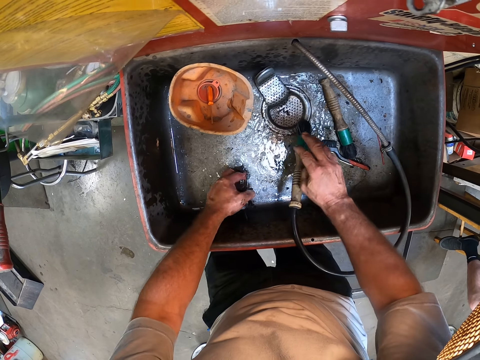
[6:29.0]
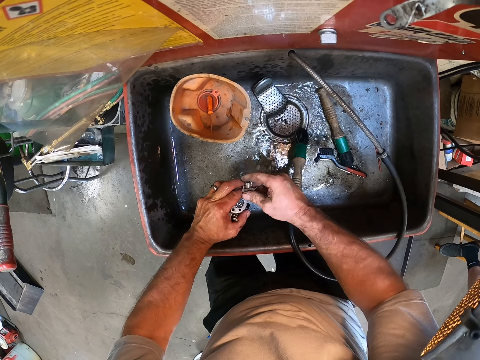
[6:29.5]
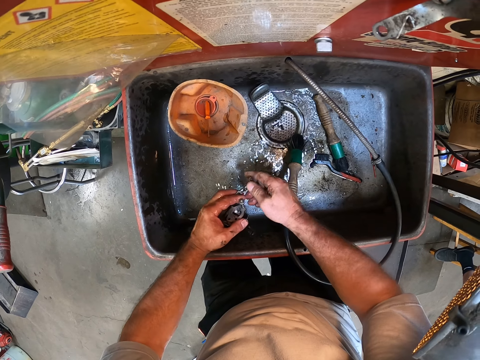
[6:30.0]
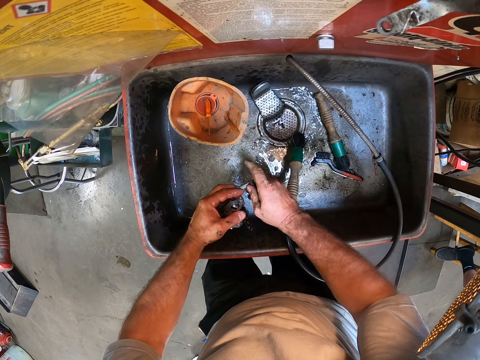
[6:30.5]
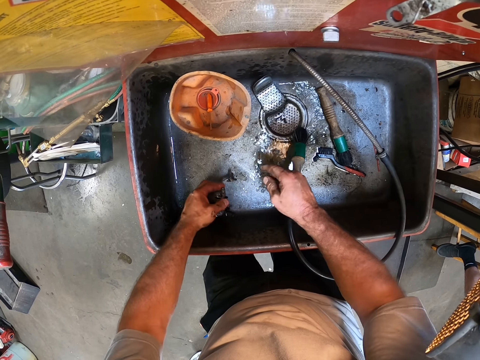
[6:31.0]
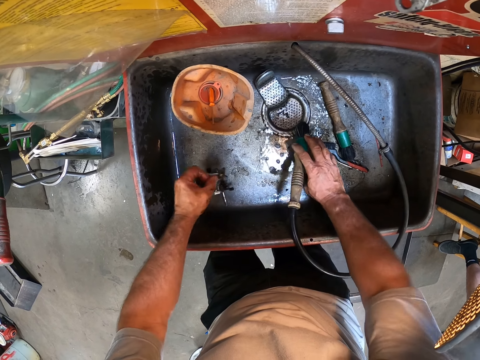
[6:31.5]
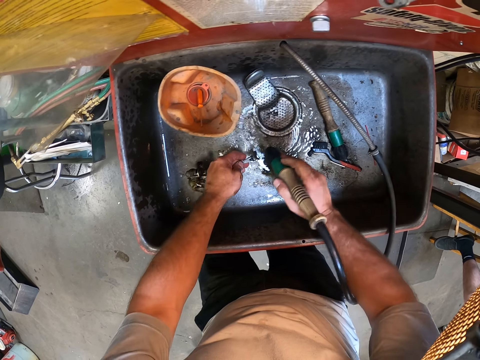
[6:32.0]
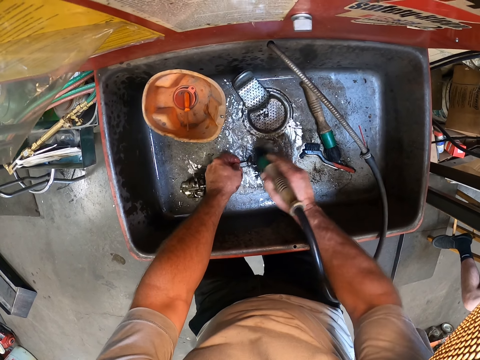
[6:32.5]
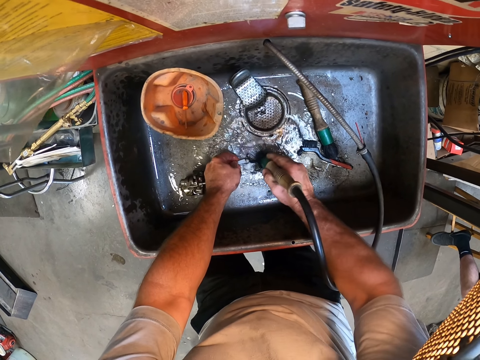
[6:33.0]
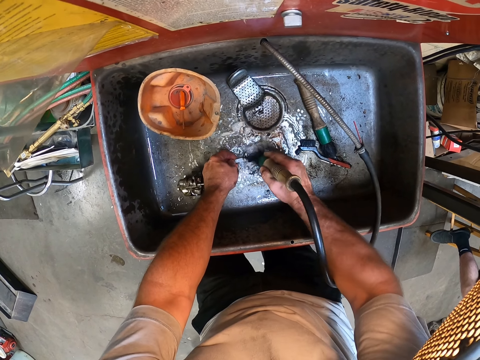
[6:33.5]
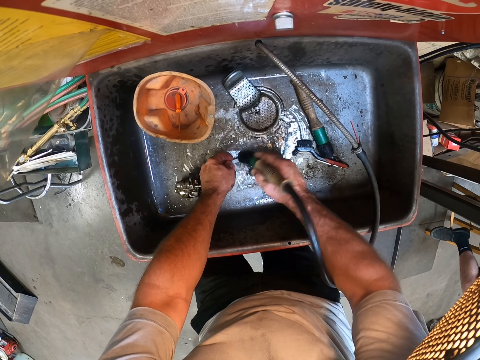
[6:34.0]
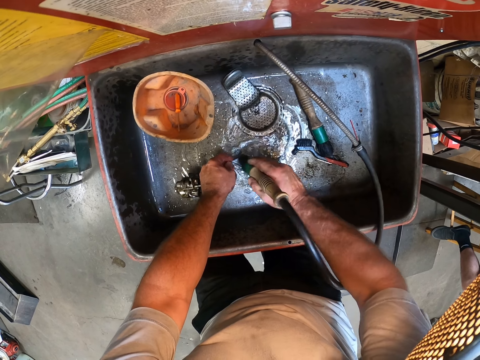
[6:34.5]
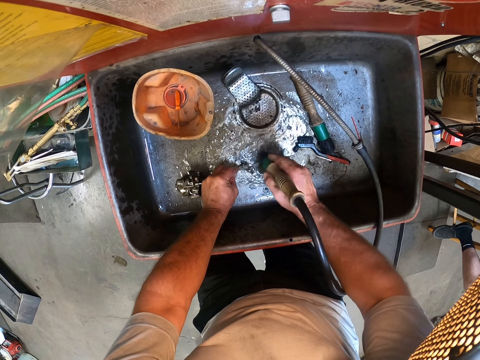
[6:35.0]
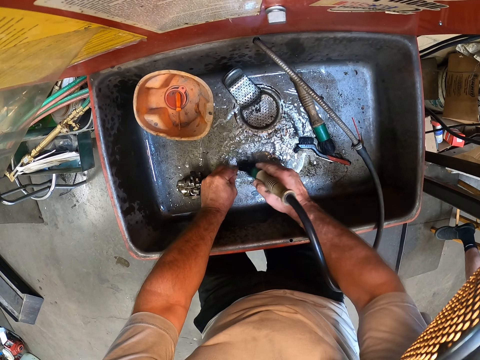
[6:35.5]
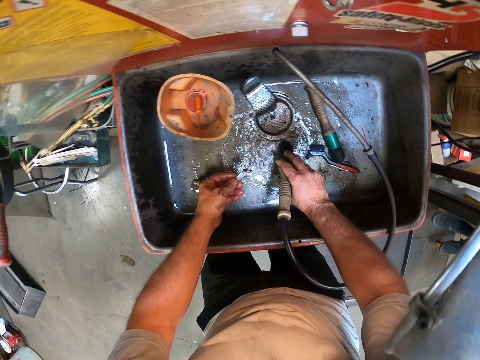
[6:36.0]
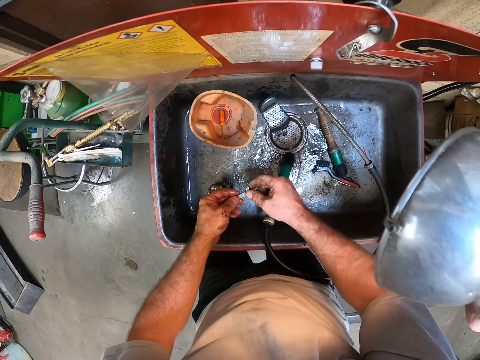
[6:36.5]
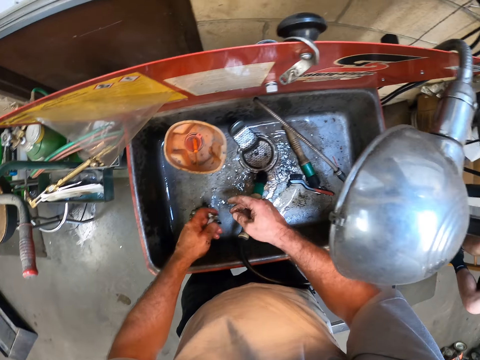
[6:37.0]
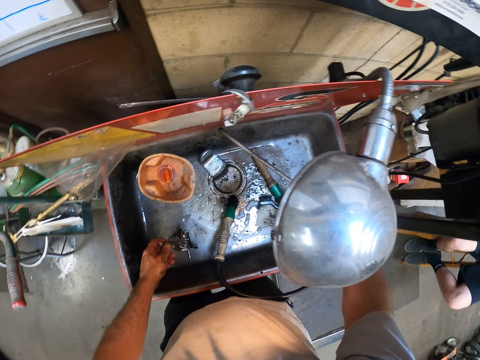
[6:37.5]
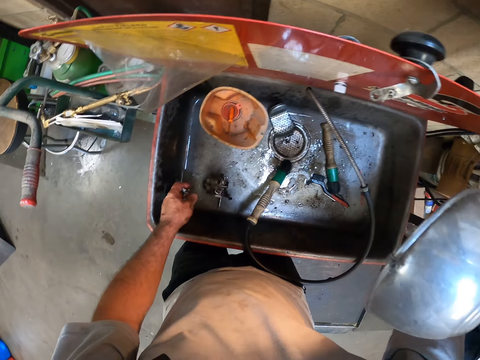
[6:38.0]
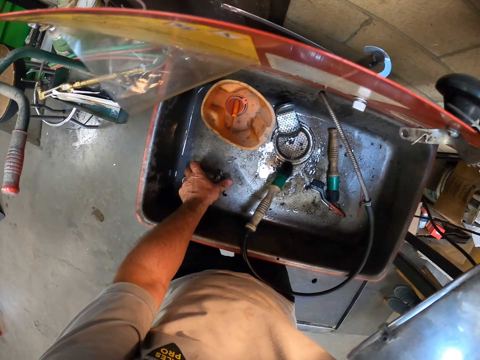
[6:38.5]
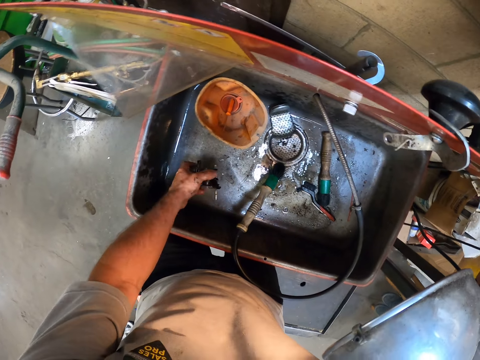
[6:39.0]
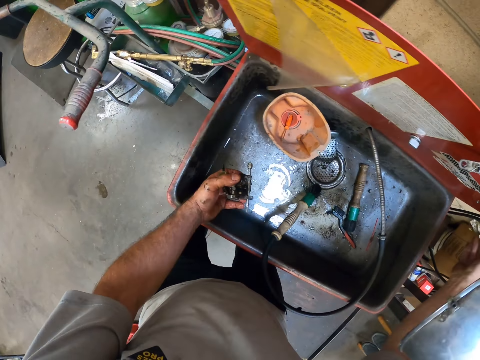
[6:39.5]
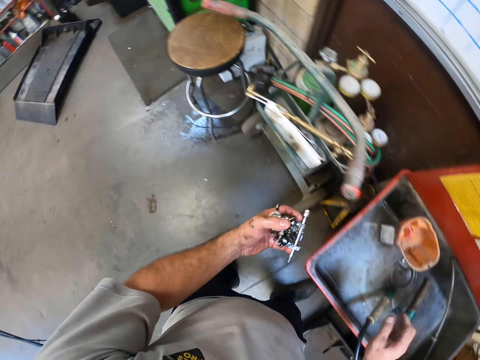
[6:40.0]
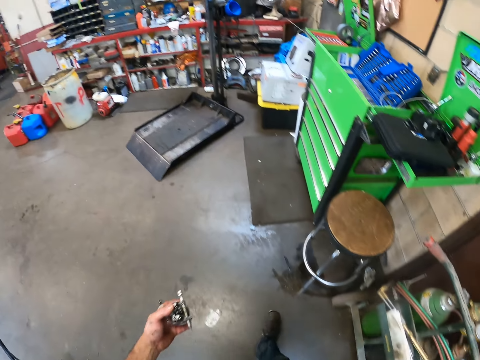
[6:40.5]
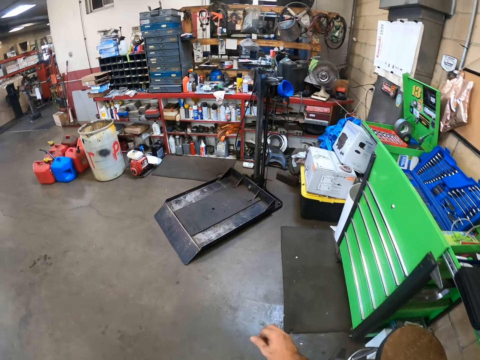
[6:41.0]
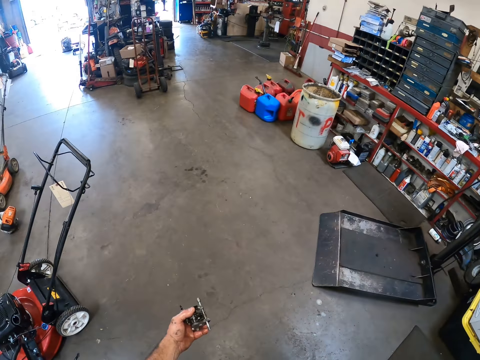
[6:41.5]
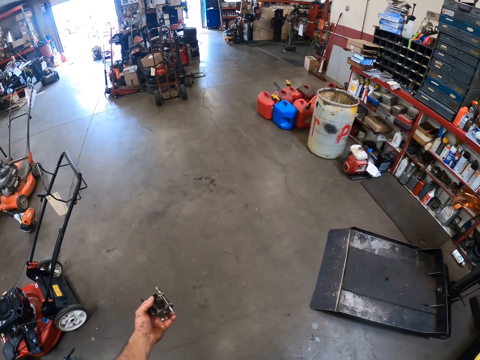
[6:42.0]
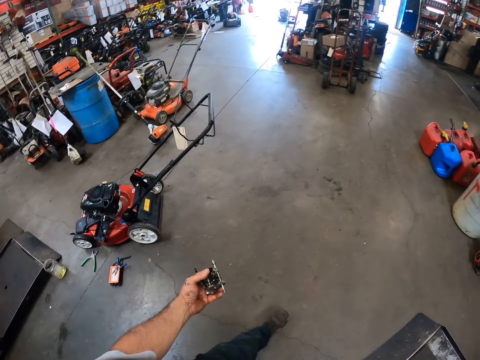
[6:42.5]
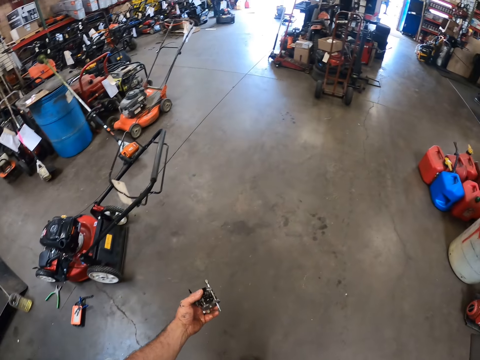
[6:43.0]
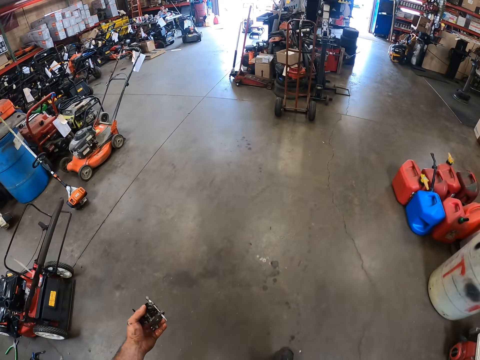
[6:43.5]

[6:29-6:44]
The camera wearer drops the carburetor in the sink with his left hand. He raises the carburetor in the sink with his left hand. He touches the carburetor in his left hand with his right hand. He holds the carburetor with both his hands. He pulls the spray nozzle from the carburetor. He drops the carburetor in the sink with his left hand. He picks up a choke lever or spray nozzle from the carburetor in the sink with his left hand. He washes the choke lever with the wash hose pipe in the sink with his right hand. He raises the choke lever with his left hand. He drops the wash hose pipe in the sink with his right hand. He holds the spray nozzle with both his hands. He touches the choke lever in his left hand with his right hand. He closes the tap. He switches the lamp off with his right hand. He picks up the carburetor and the choke lever from the sink with his left hand. He walks away from the sink.

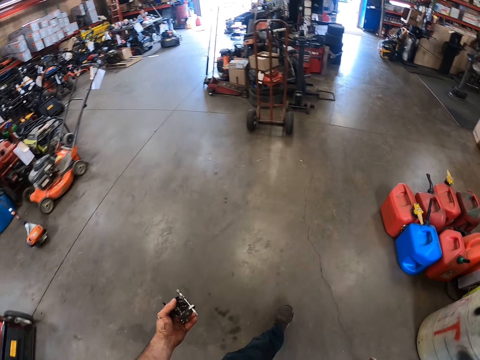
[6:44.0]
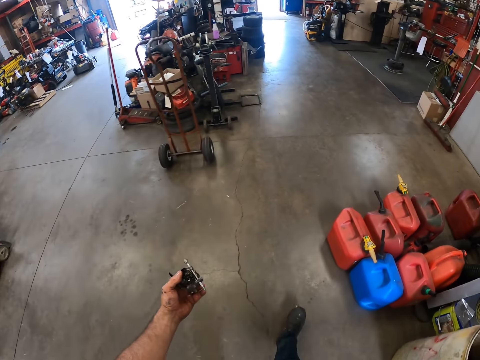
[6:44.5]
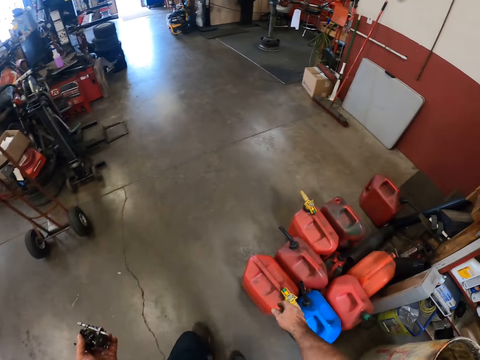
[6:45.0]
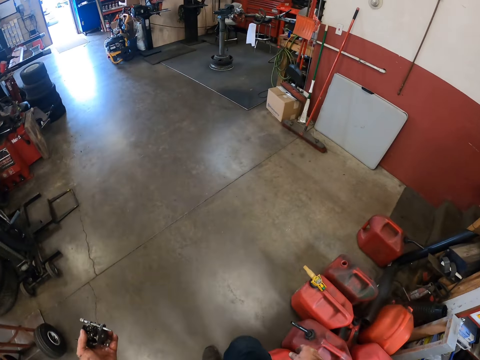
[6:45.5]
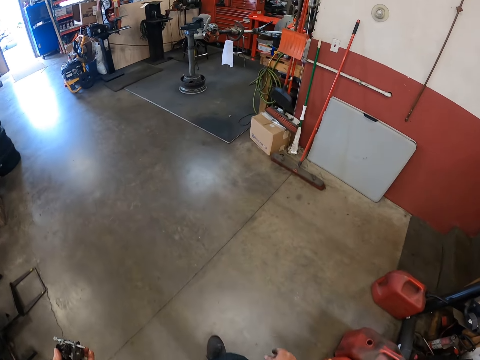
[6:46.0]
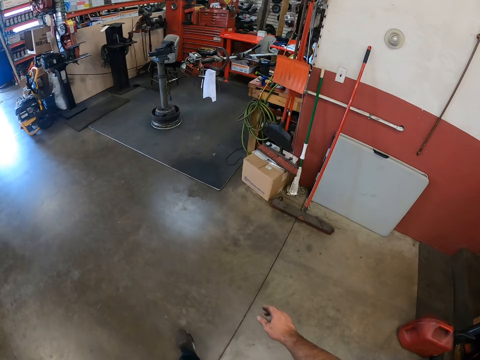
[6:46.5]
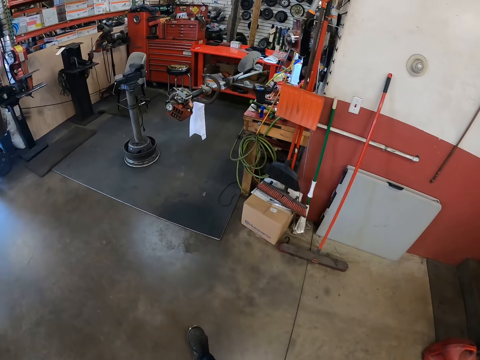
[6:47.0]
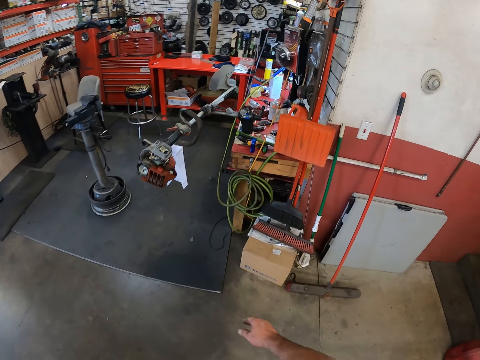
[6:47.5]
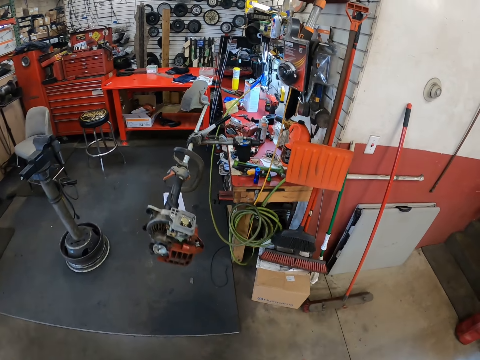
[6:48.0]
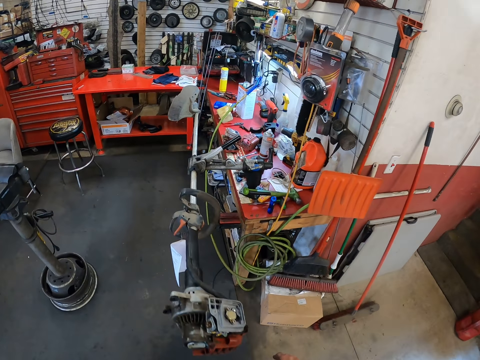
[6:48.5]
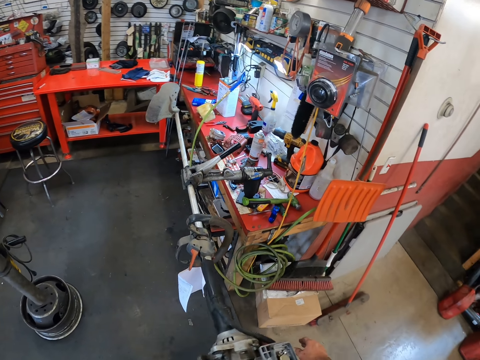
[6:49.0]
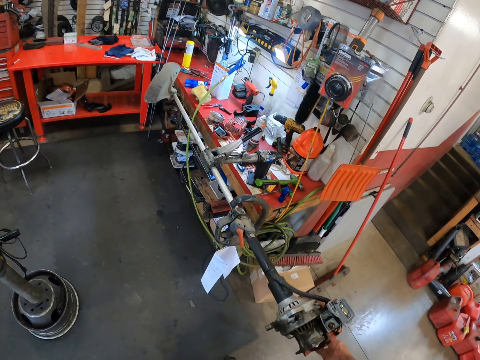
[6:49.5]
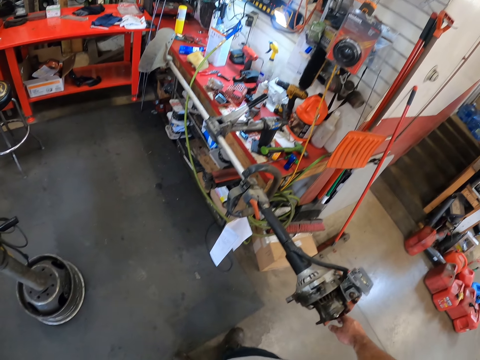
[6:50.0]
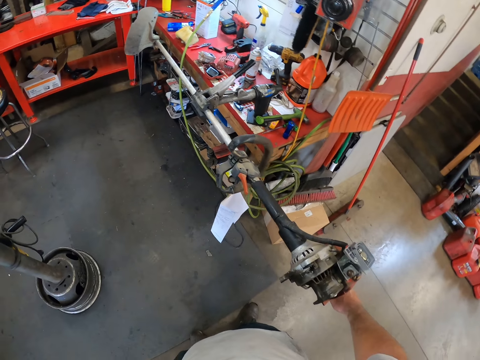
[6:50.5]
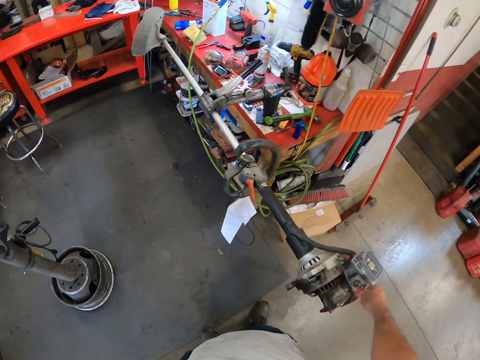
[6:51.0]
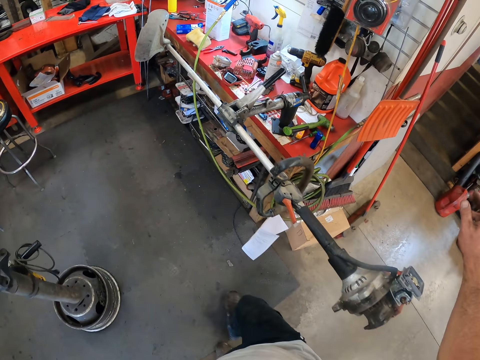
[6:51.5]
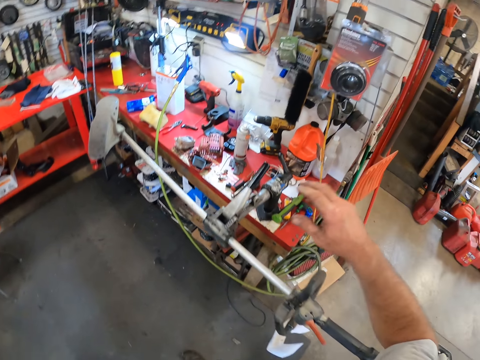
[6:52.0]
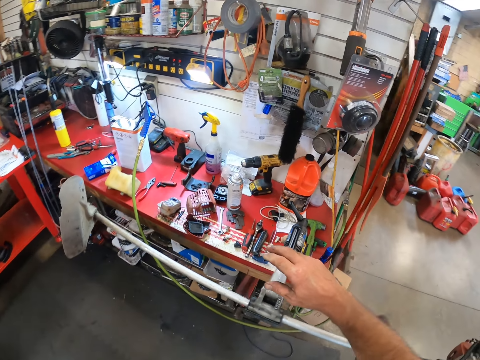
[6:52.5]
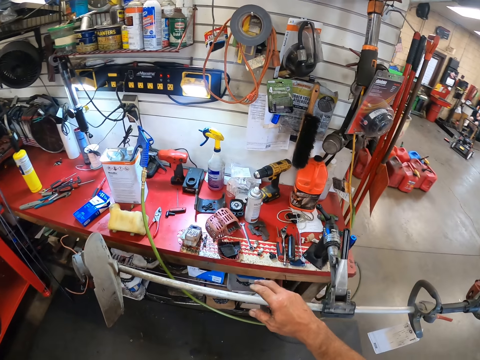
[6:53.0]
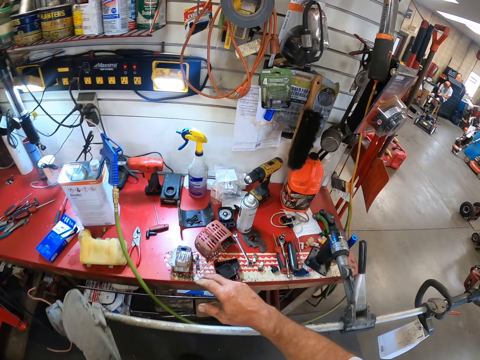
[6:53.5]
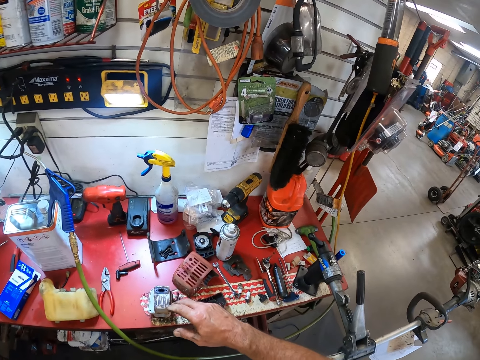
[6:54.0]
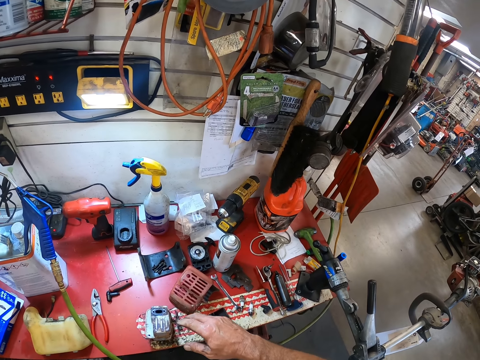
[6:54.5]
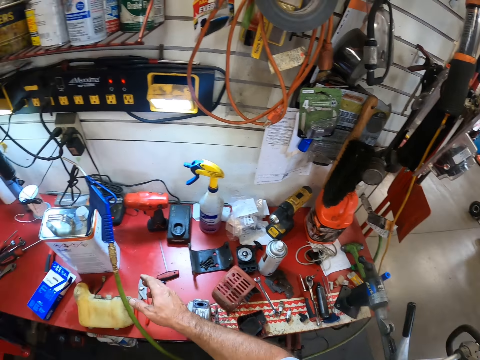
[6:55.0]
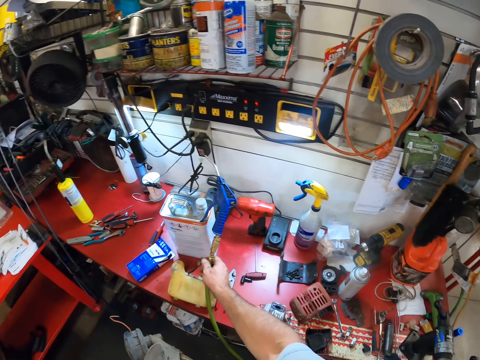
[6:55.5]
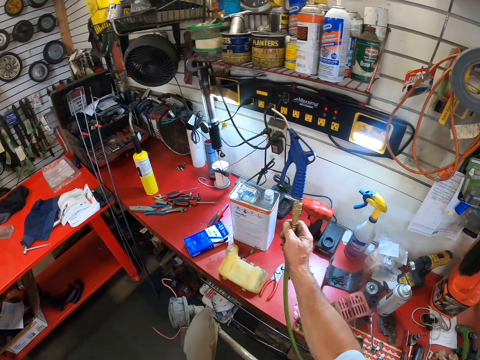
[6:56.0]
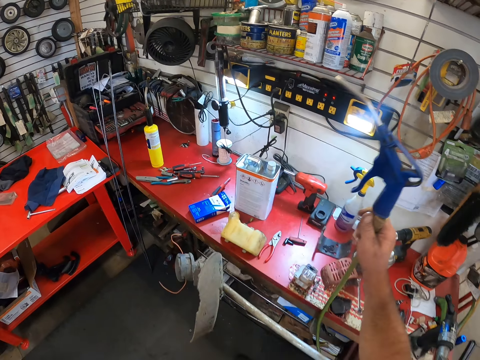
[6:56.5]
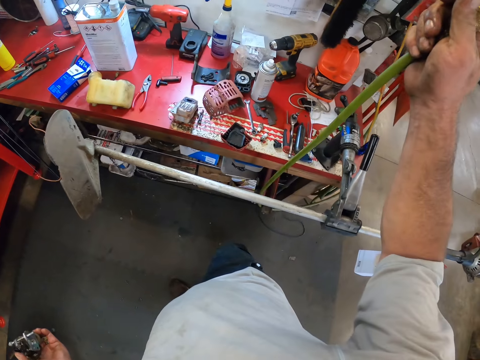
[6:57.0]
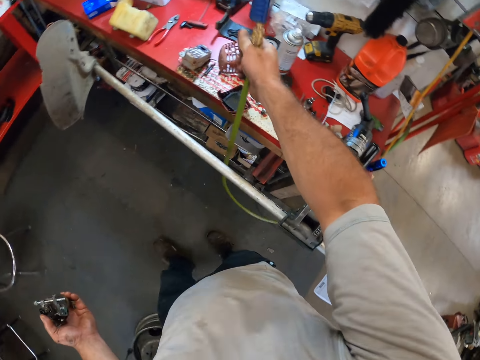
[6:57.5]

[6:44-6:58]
The camera wearer stares at the table. He picks up an air blow gun or spray gun on a gallon on the red table with his right hand. He unwraps the spray gun's wire from the rod.
